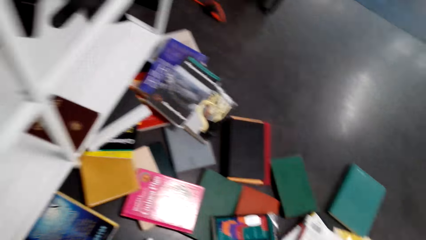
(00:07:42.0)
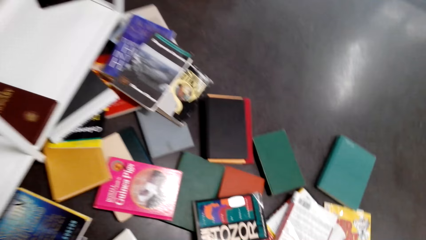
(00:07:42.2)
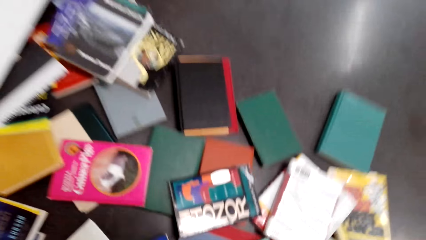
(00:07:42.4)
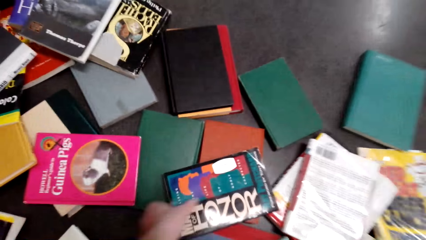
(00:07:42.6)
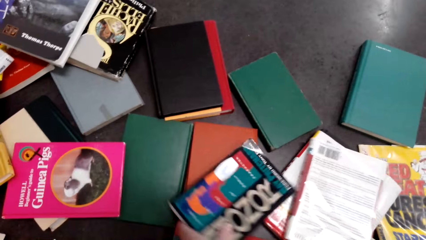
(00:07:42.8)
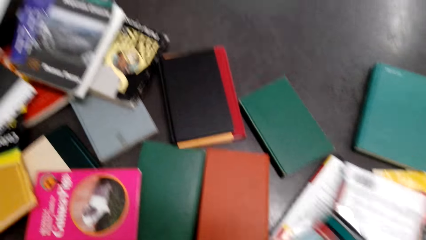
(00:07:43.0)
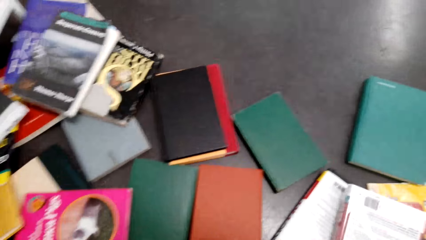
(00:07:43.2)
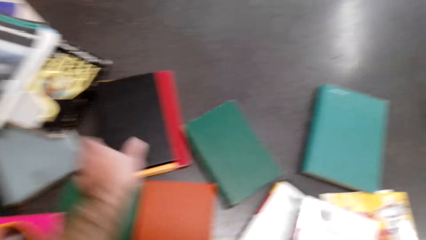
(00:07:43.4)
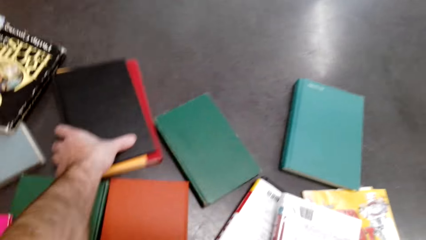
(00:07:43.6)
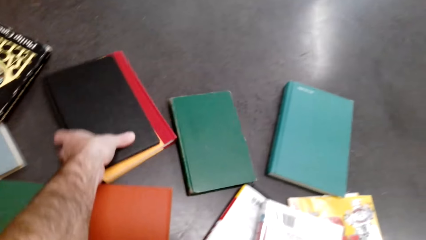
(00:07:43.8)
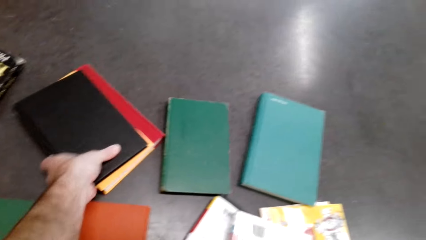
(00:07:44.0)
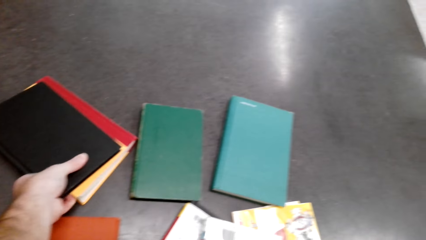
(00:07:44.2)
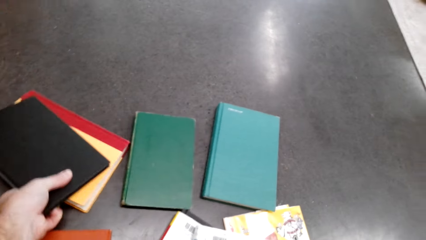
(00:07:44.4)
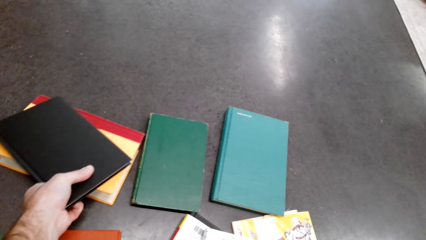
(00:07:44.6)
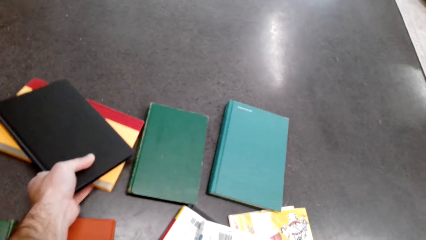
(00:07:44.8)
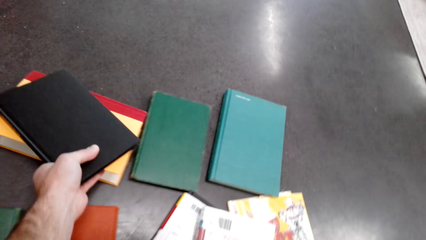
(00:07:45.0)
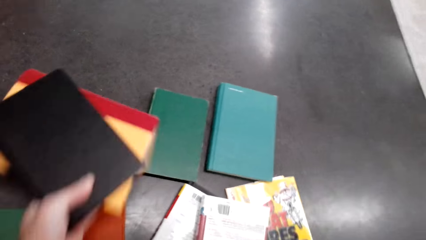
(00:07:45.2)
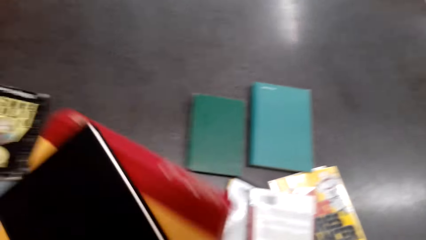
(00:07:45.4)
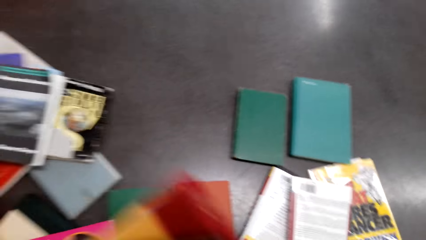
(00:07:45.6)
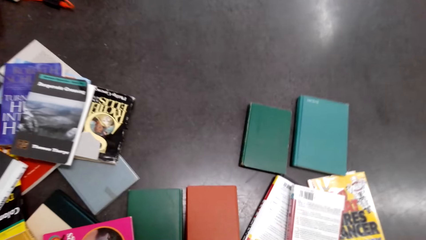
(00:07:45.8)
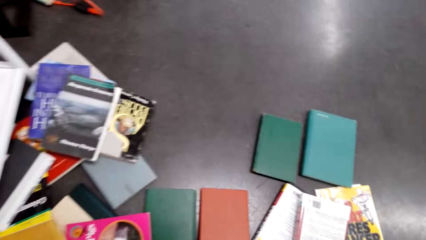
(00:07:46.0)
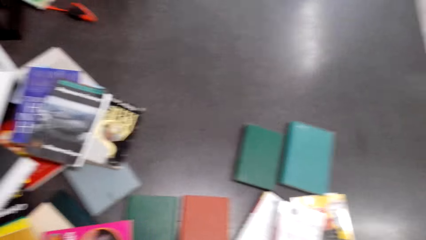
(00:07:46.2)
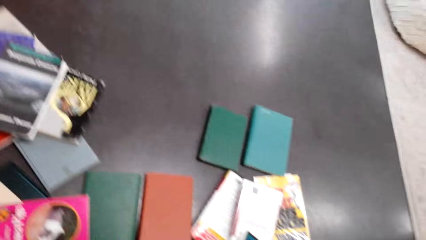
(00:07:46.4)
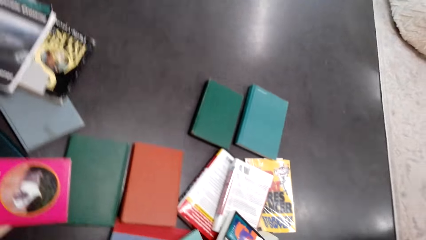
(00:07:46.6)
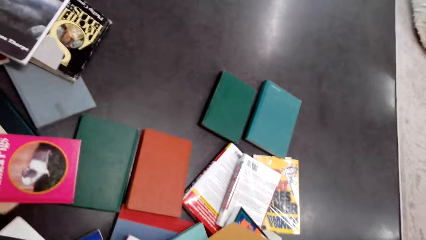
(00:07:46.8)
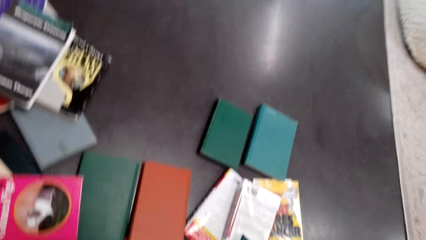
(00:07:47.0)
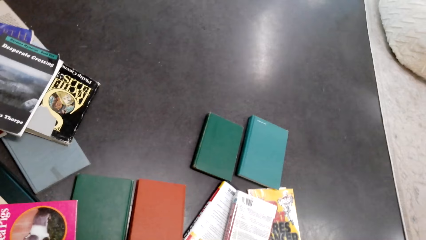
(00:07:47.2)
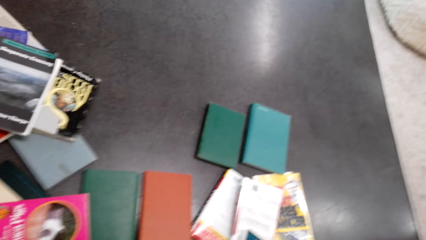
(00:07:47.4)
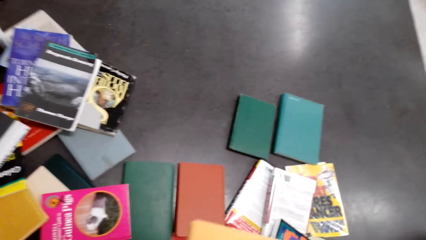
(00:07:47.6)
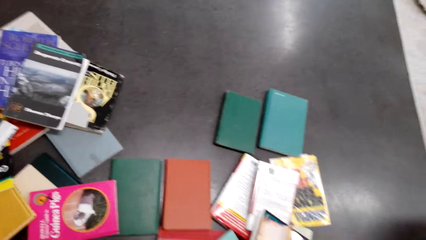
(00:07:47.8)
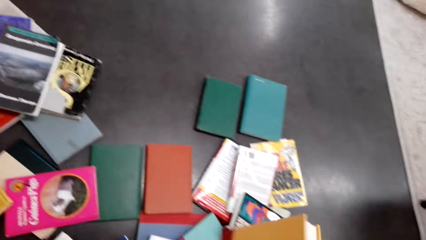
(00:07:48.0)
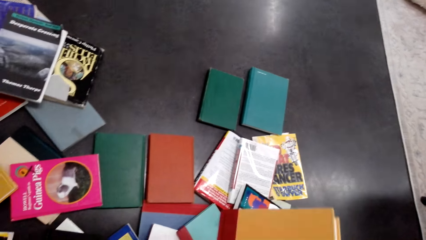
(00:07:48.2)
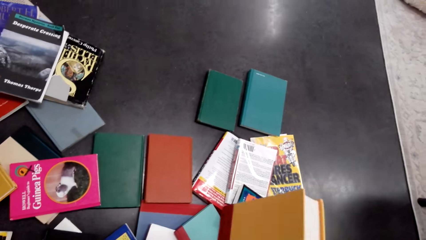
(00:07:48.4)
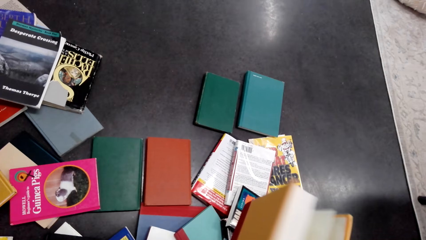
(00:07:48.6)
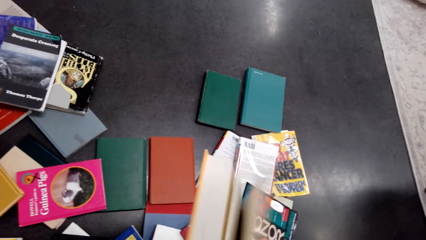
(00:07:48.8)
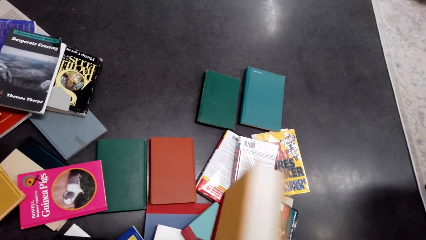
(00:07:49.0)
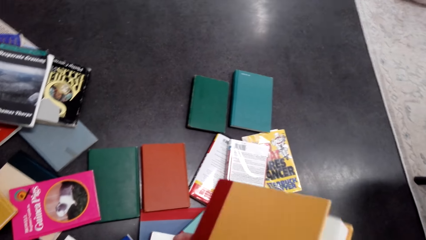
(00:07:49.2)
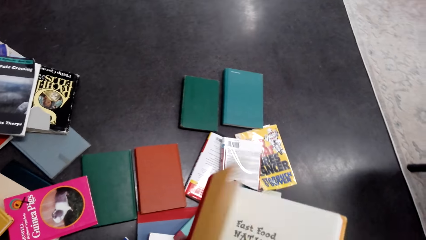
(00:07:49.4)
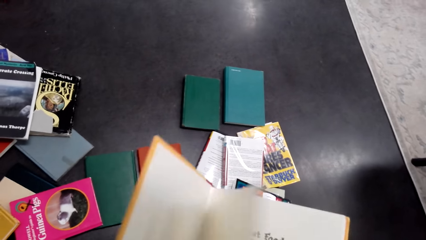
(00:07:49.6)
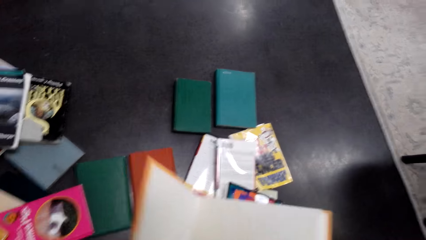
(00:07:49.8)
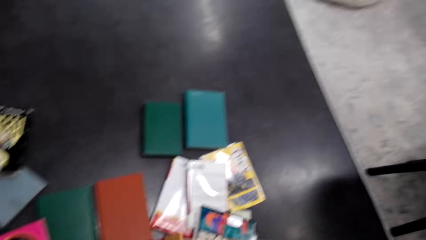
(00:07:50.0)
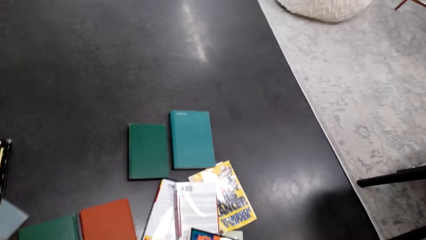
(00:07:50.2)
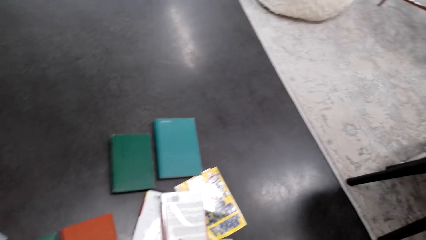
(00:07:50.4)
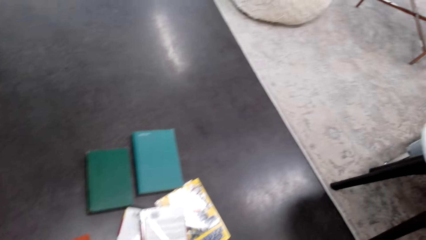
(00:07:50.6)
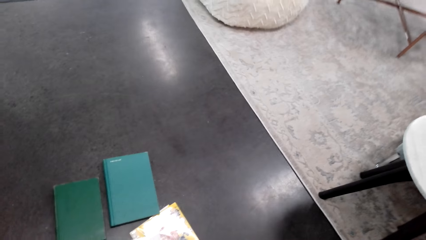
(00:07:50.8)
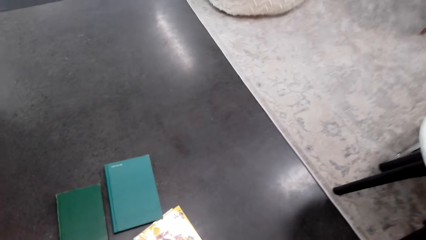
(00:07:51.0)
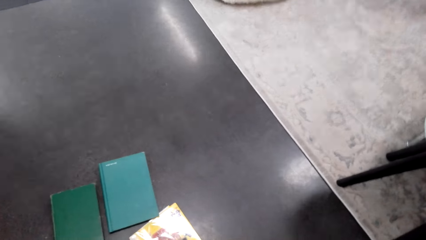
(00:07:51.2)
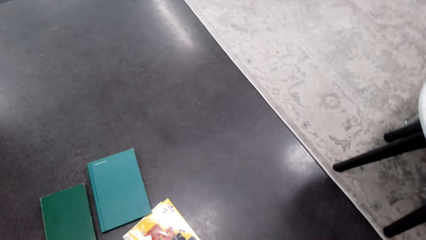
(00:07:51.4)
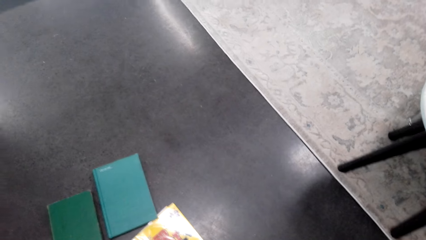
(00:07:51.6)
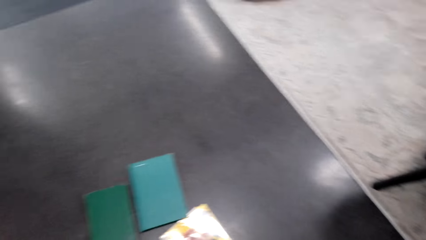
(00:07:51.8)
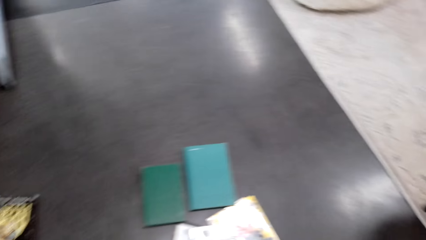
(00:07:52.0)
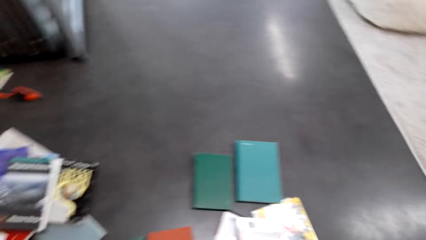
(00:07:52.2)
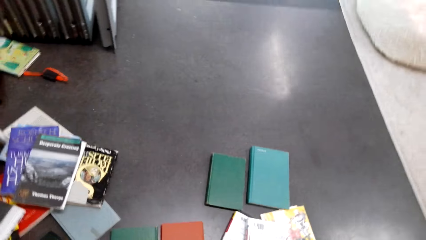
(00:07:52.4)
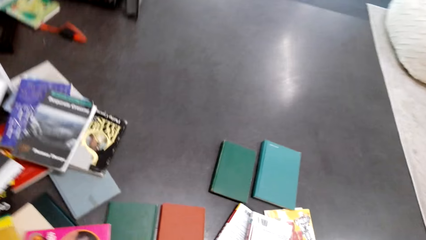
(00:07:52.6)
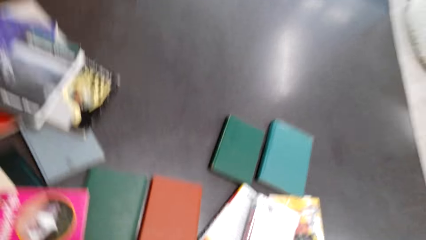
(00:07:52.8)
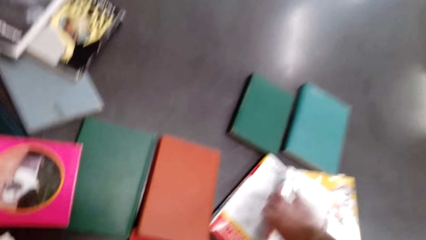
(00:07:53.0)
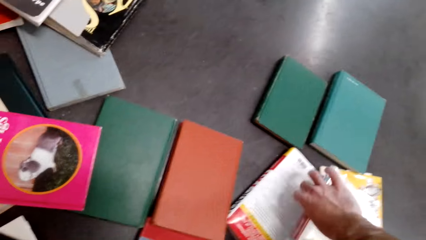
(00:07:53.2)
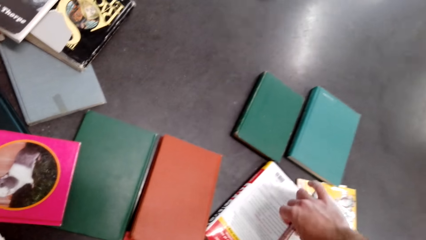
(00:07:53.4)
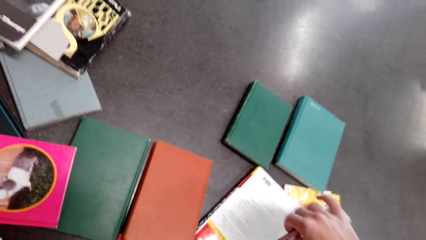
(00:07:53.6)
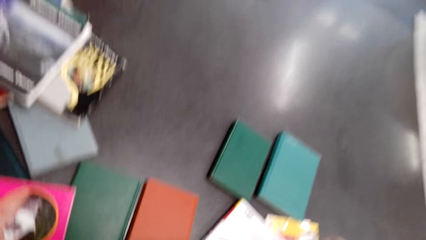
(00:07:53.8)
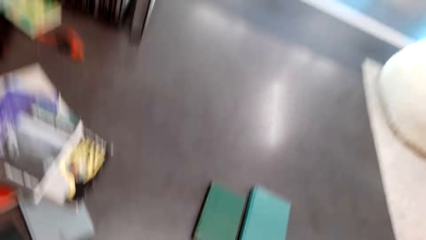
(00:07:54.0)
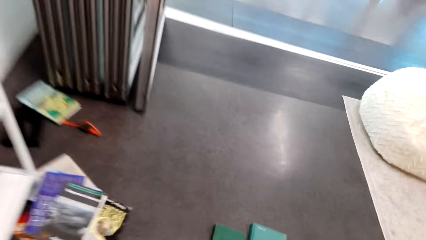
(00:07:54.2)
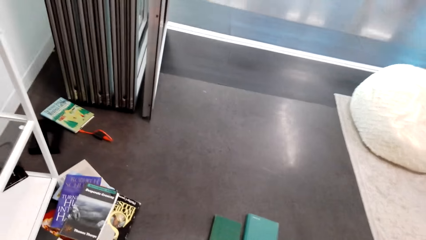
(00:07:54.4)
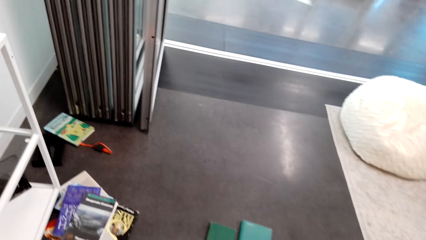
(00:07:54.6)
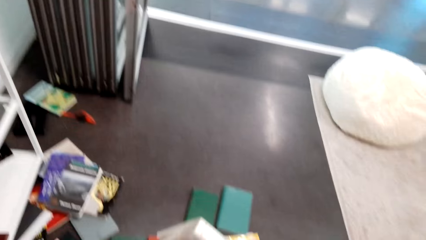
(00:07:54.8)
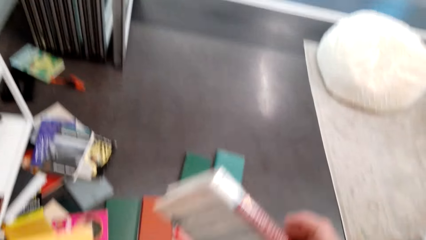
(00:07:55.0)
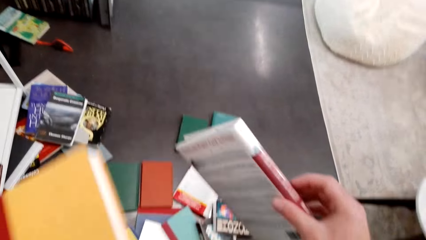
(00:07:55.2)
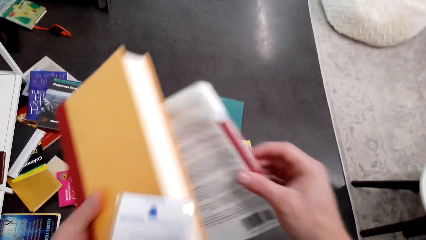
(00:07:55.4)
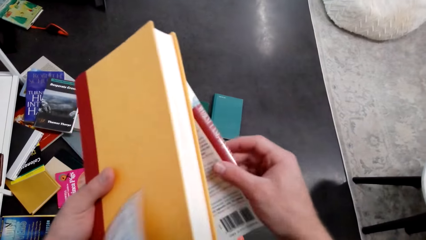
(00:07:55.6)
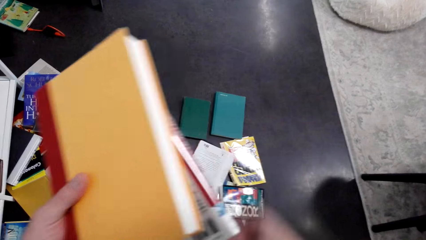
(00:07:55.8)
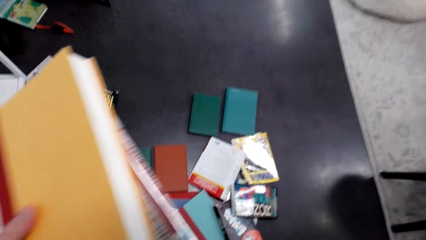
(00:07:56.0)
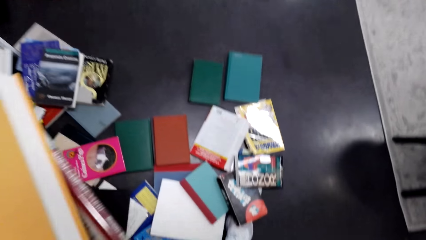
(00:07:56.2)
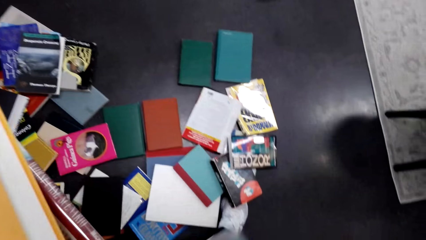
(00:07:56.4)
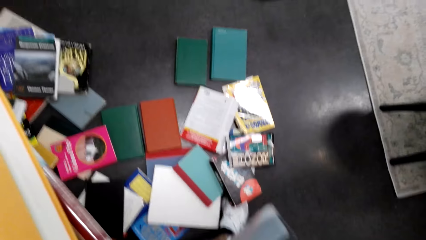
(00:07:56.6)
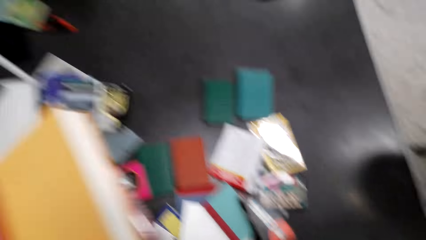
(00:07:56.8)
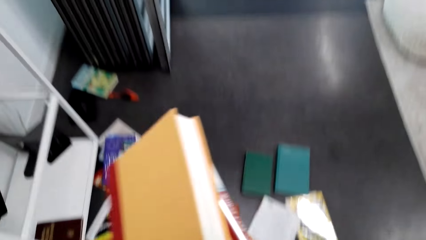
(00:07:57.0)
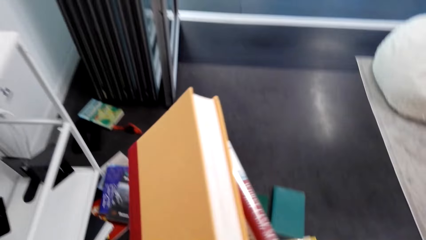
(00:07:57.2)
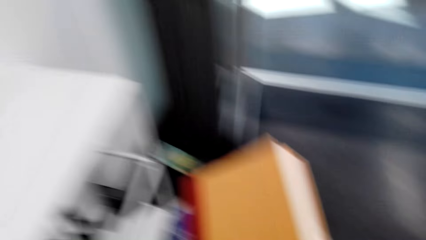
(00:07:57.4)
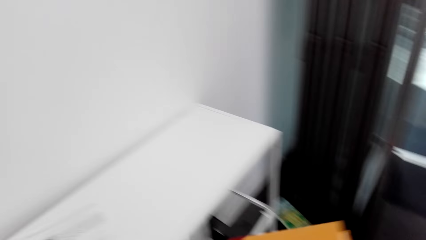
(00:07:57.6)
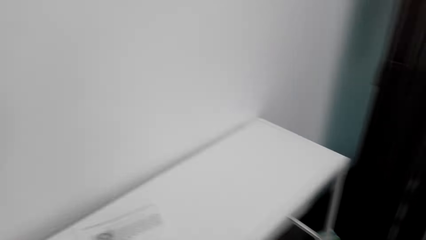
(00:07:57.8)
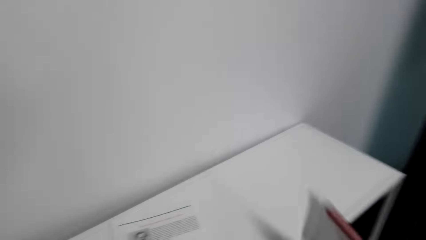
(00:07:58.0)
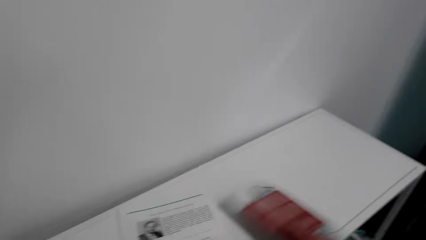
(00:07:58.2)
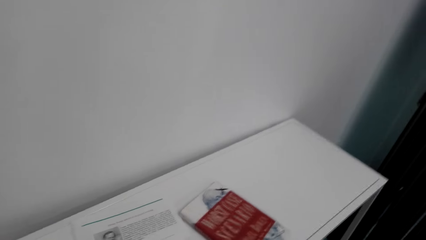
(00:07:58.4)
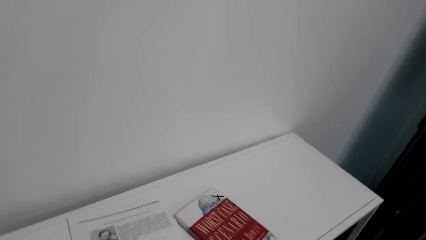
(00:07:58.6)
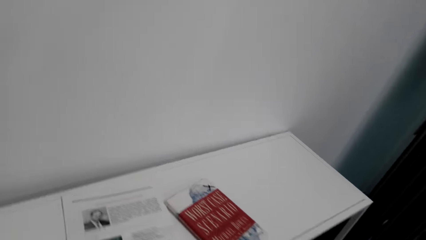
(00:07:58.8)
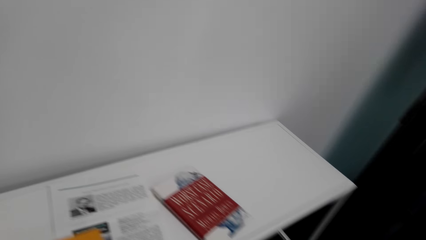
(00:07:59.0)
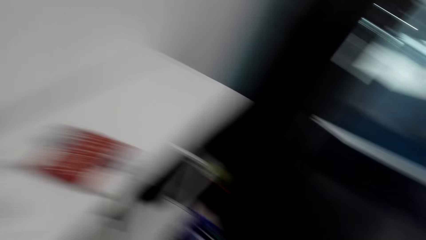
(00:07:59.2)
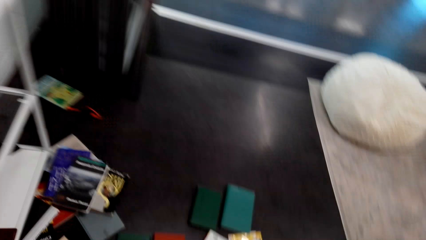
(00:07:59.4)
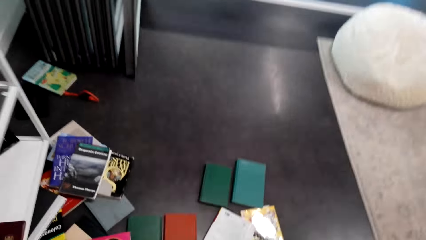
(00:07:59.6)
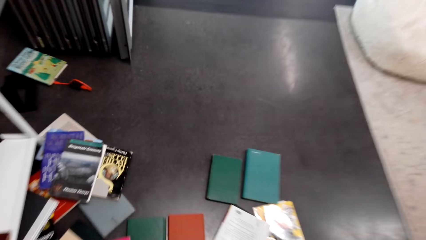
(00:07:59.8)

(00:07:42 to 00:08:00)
The camera wearer picks up the book. They arrange the book in the shelf.
